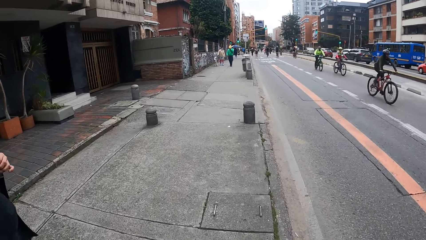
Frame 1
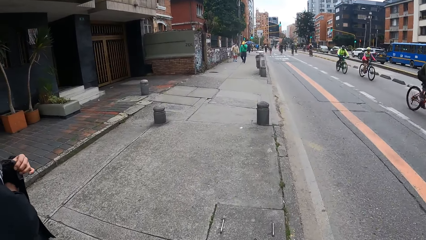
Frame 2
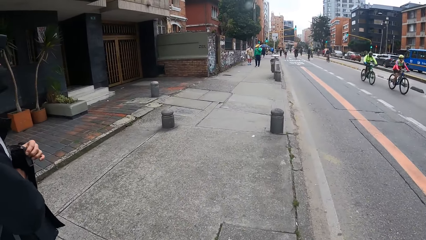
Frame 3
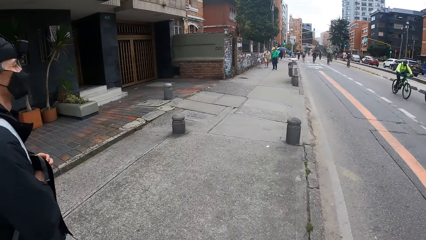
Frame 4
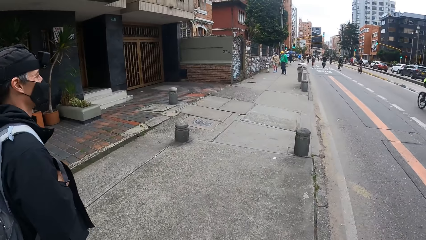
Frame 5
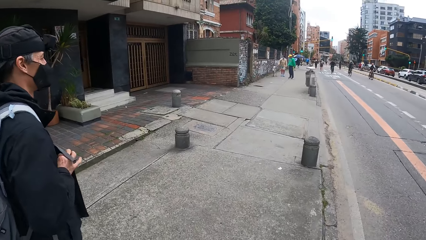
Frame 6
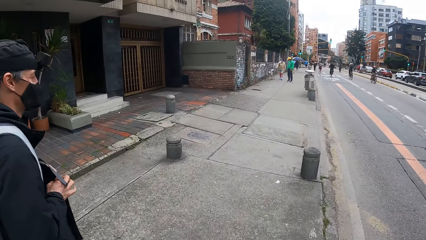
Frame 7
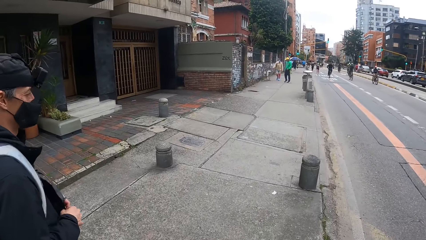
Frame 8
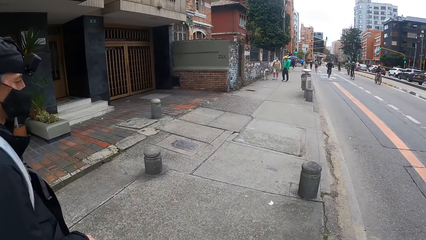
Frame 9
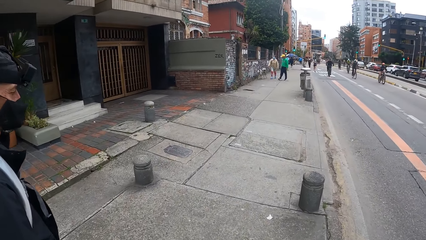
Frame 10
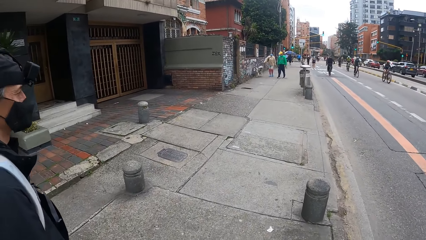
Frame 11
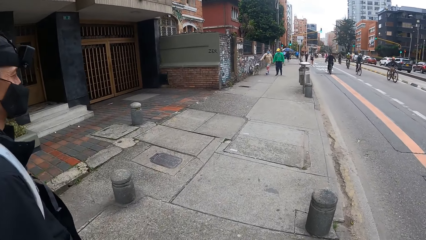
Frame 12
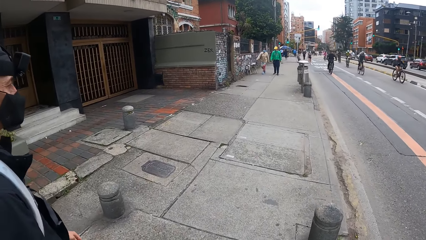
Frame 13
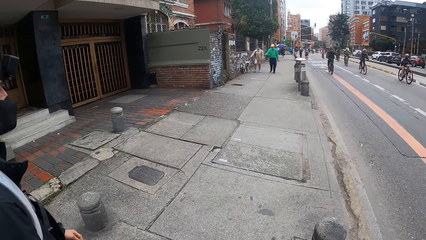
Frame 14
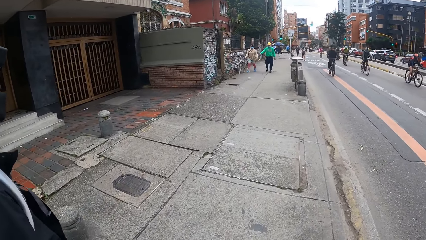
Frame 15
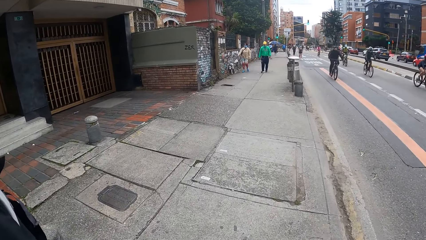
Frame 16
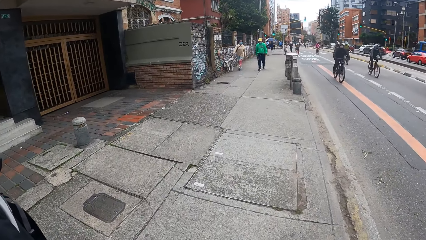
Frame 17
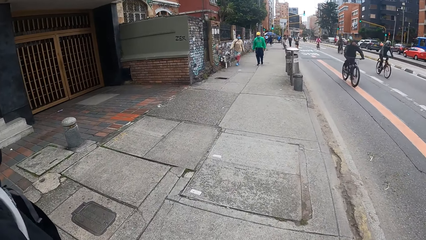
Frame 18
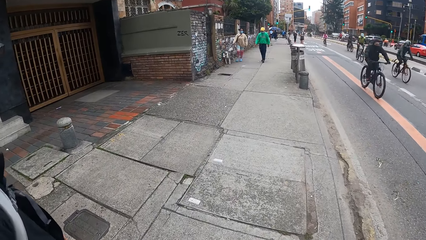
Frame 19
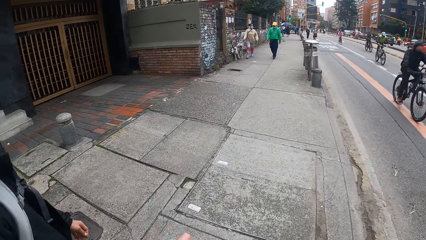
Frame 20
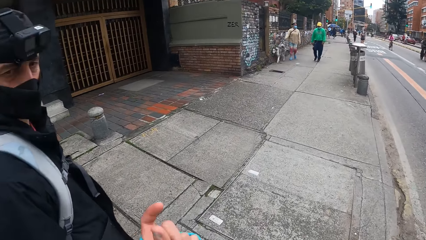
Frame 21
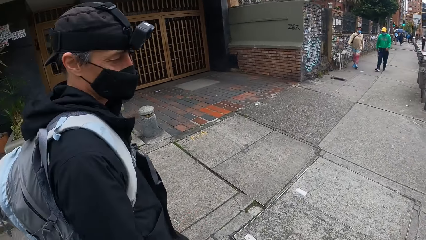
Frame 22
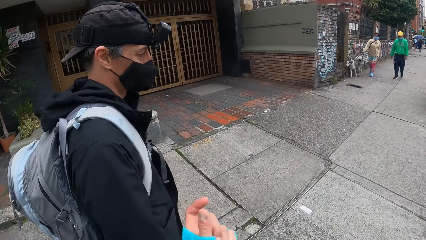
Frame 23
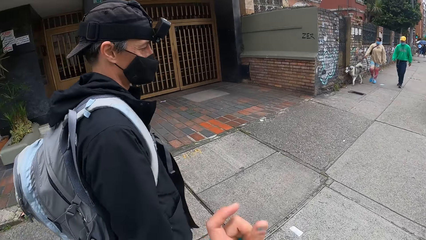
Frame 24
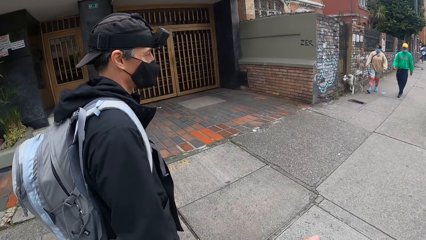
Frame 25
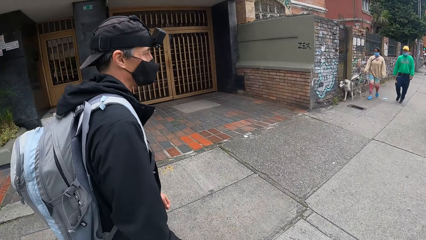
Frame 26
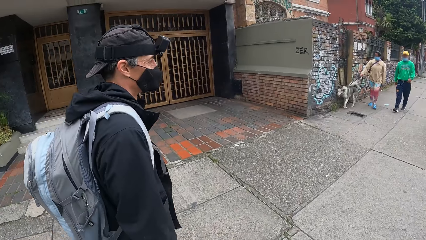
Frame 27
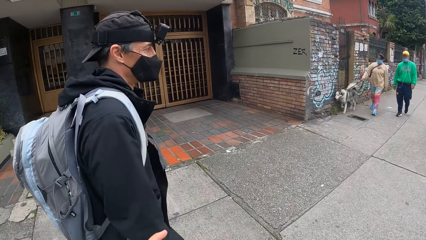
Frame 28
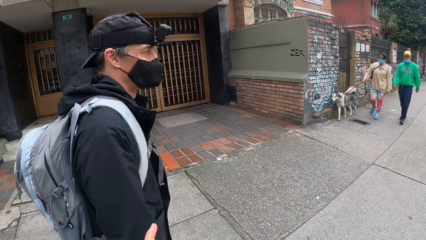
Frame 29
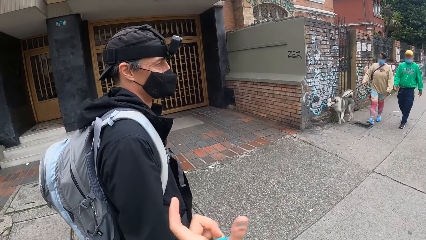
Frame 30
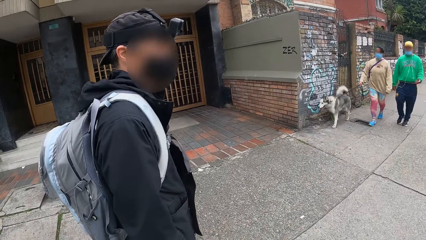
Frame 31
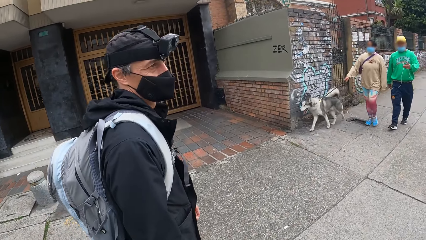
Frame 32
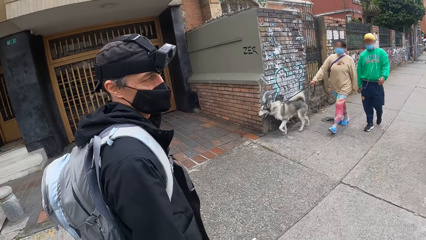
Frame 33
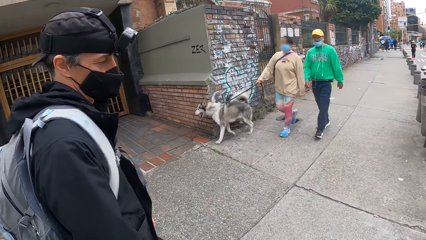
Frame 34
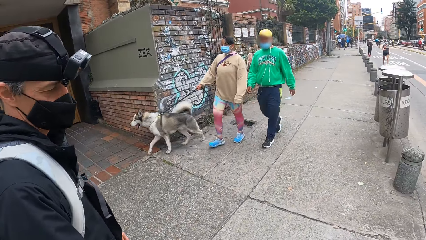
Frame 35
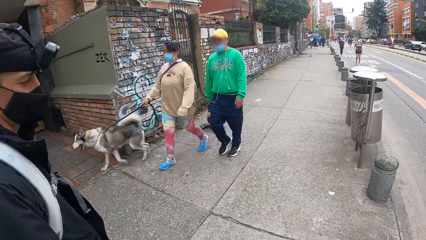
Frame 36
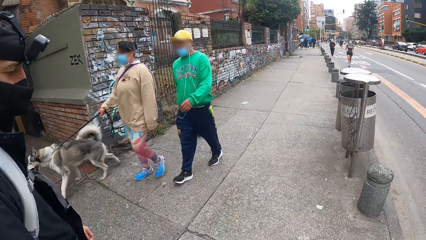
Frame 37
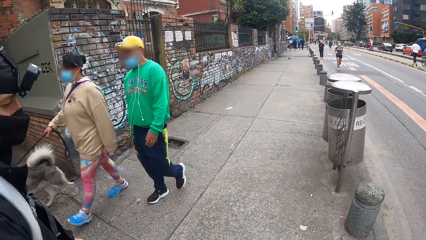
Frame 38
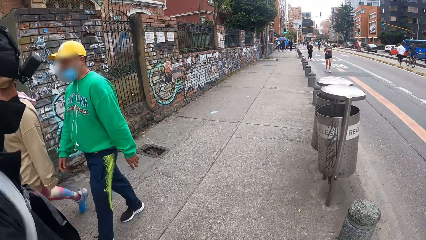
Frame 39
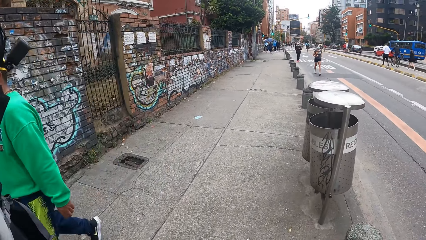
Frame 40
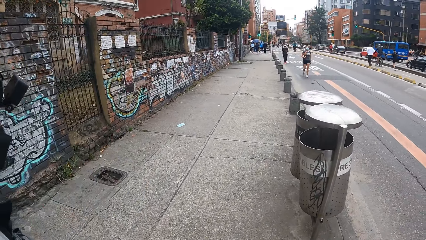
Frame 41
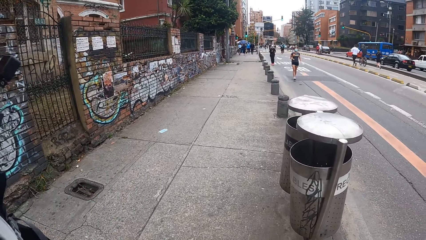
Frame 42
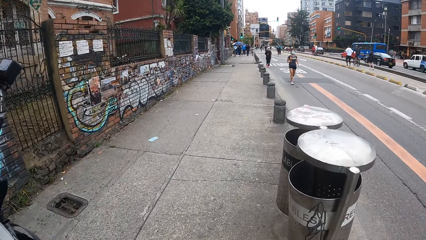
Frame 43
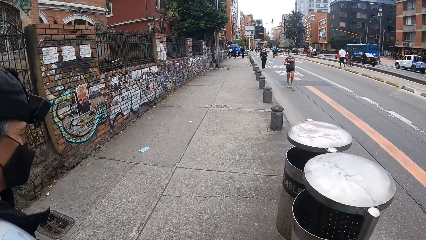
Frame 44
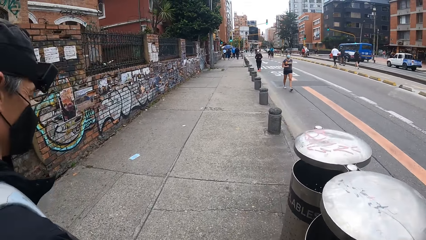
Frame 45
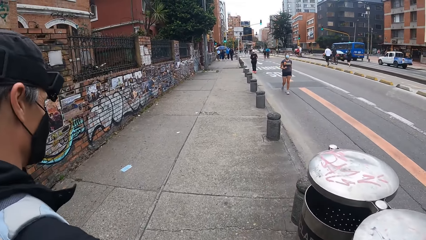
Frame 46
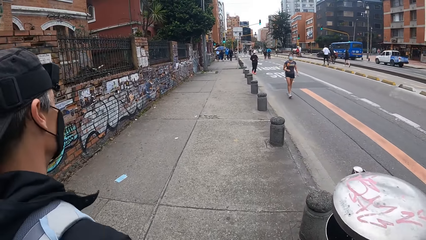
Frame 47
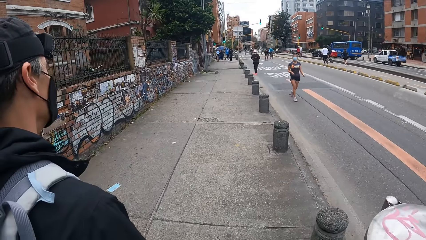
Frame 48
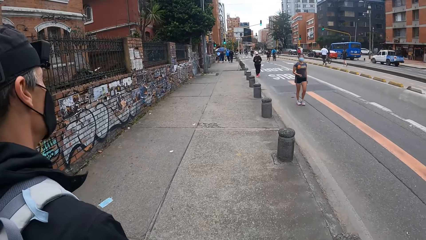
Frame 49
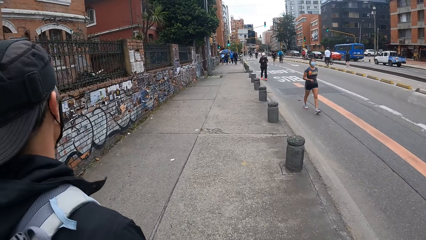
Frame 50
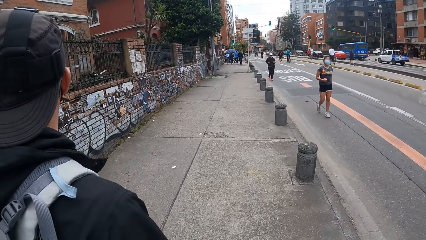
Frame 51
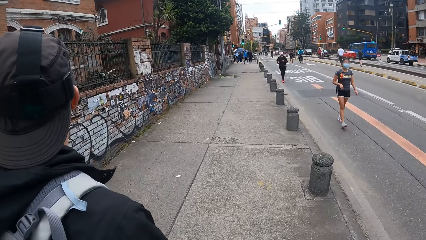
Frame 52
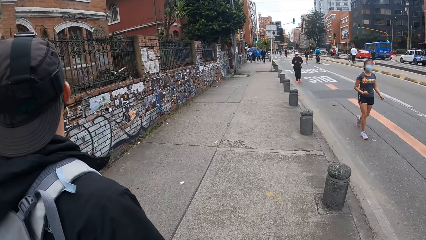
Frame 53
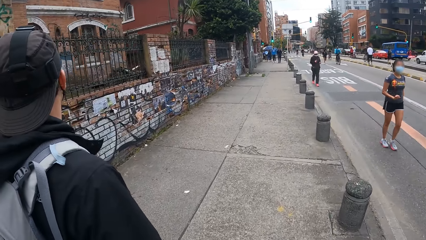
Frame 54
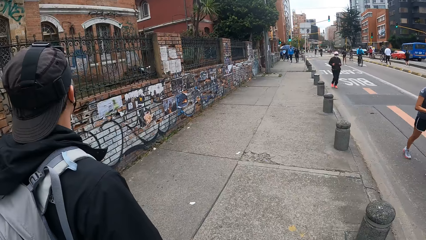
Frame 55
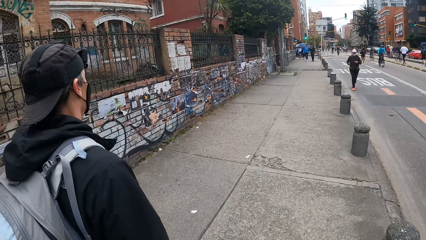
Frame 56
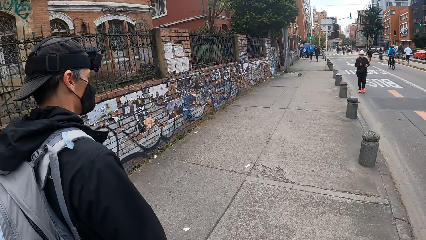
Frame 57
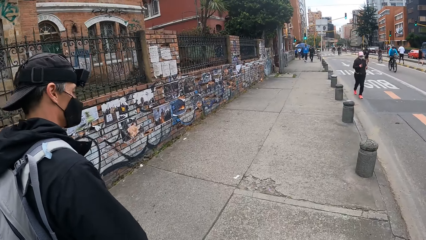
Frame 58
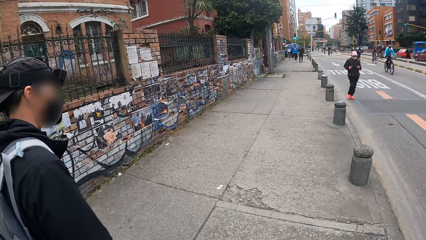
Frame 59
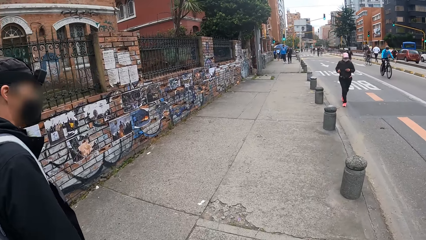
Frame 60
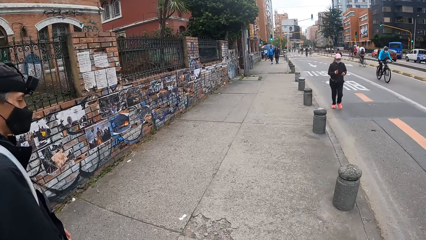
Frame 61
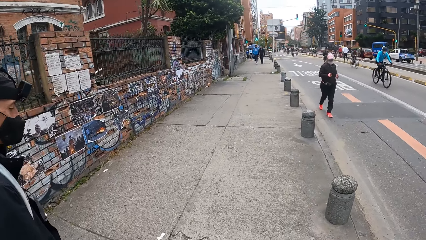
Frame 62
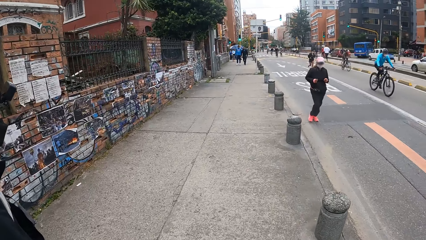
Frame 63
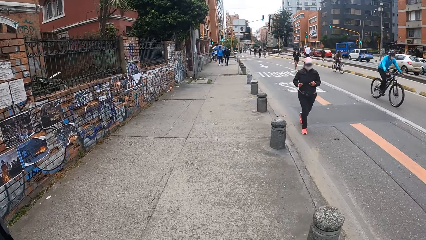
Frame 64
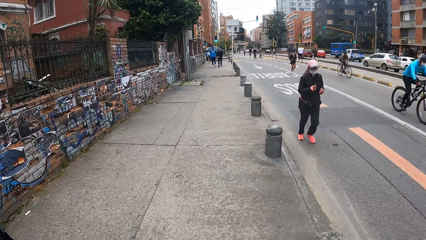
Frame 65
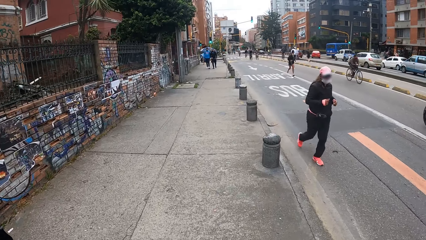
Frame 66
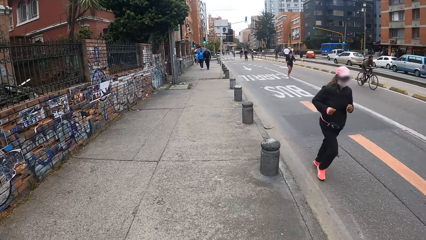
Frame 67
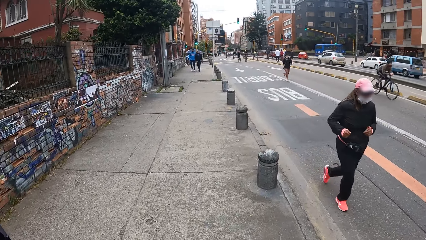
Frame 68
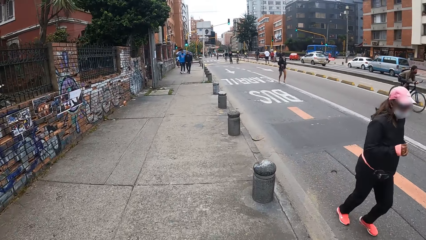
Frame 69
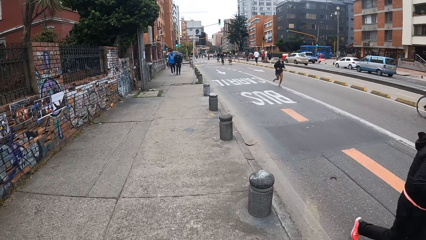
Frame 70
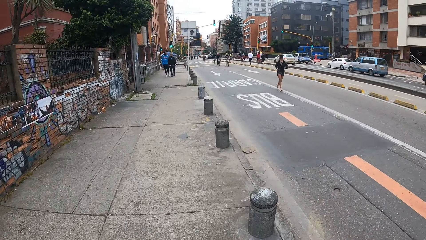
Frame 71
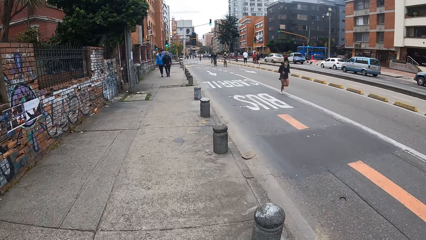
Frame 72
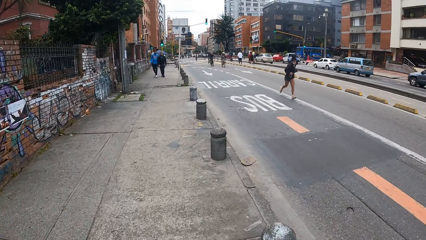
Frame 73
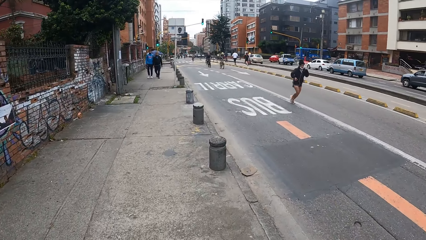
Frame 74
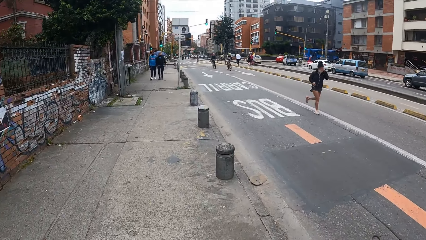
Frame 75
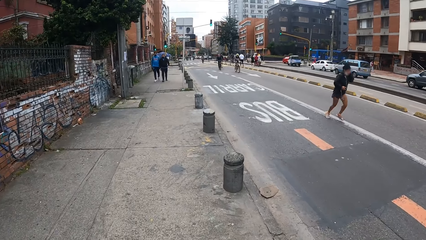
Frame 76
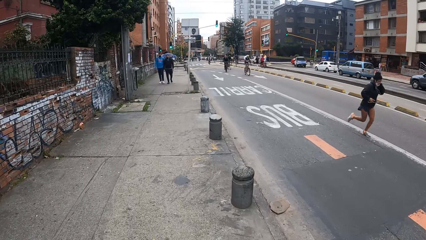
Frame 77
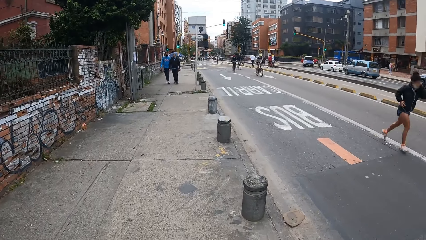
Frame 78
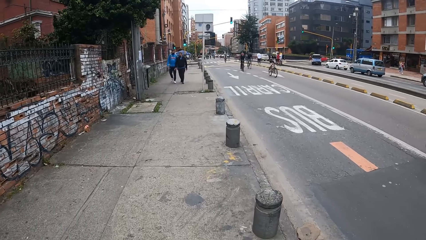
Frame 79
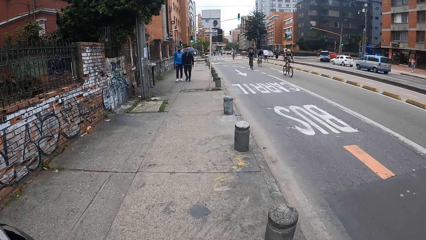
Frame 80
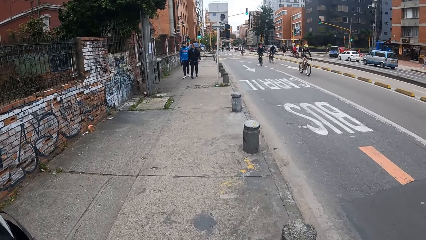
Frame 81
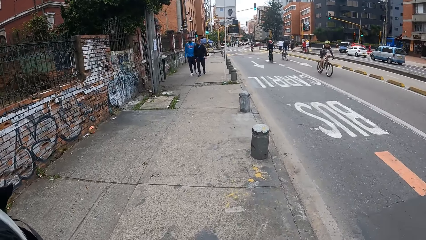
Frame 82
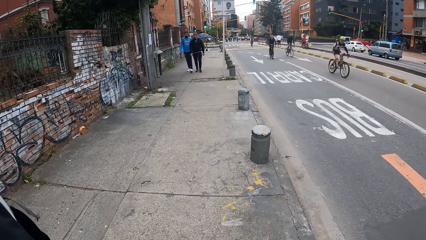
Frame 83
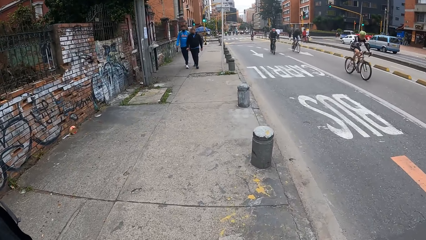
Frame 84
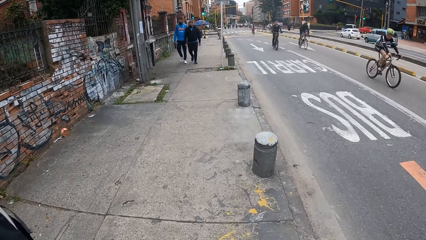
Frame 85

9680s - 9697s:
The camera wearer looks at a man. They interact with the man.
